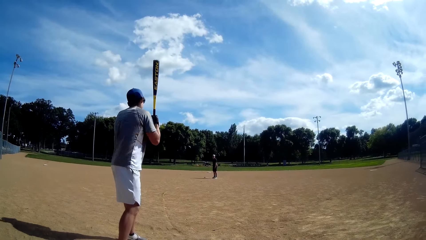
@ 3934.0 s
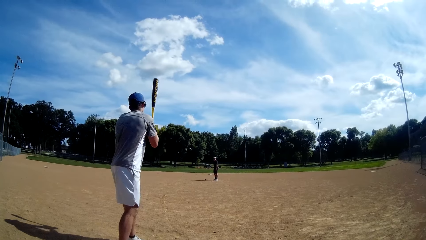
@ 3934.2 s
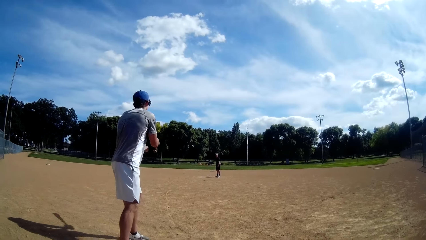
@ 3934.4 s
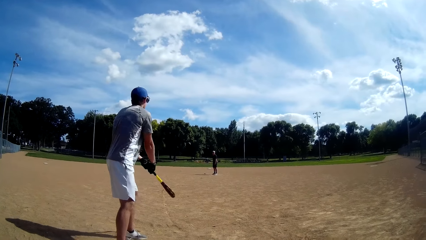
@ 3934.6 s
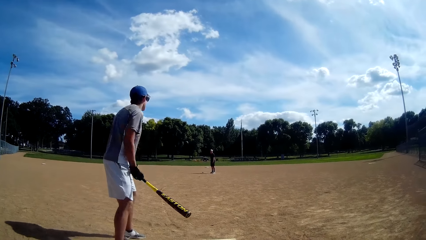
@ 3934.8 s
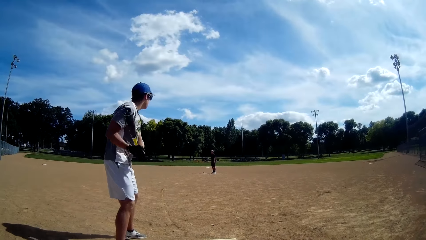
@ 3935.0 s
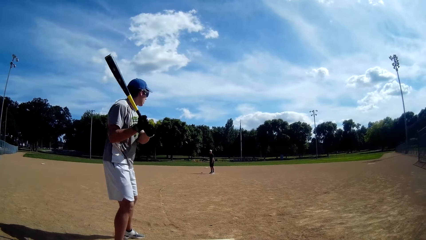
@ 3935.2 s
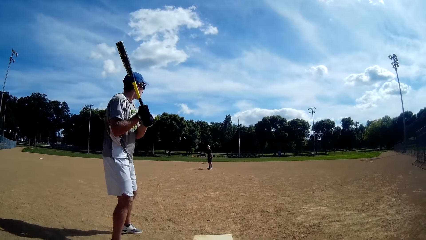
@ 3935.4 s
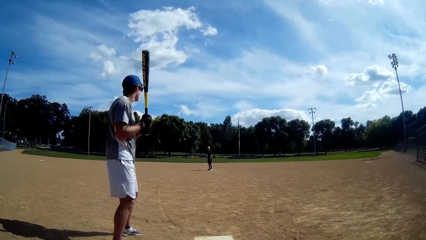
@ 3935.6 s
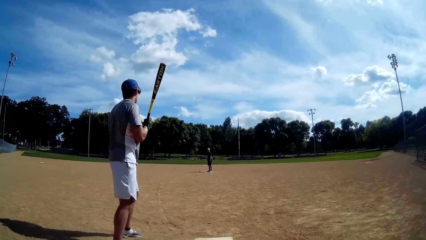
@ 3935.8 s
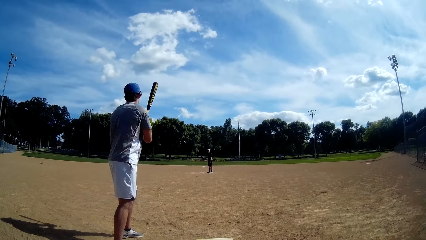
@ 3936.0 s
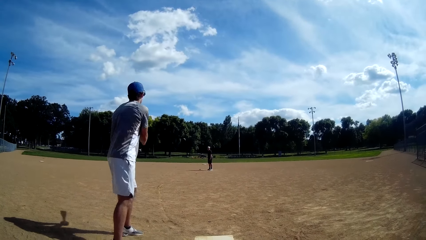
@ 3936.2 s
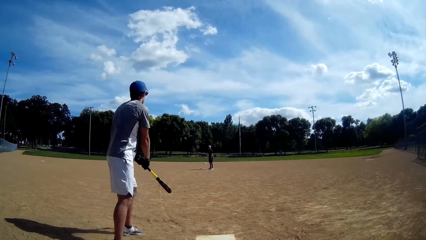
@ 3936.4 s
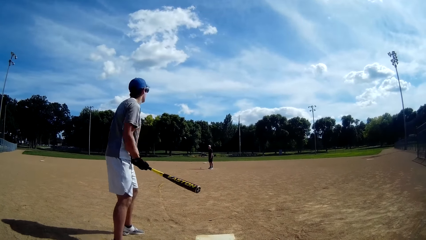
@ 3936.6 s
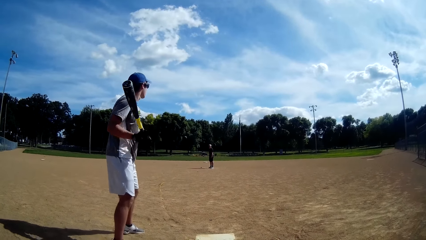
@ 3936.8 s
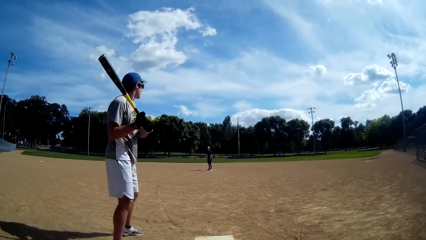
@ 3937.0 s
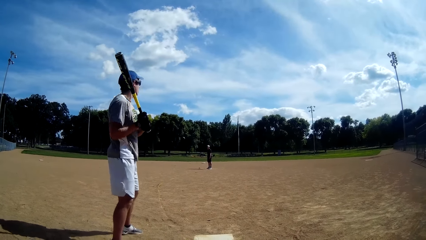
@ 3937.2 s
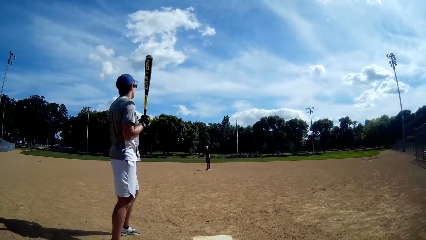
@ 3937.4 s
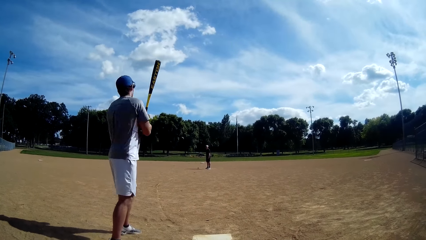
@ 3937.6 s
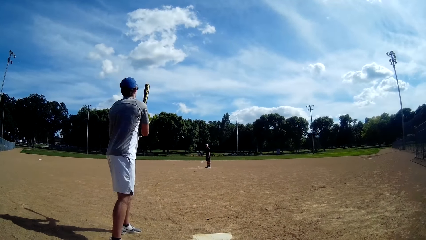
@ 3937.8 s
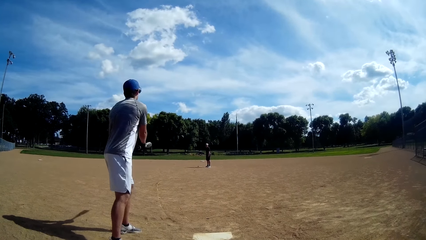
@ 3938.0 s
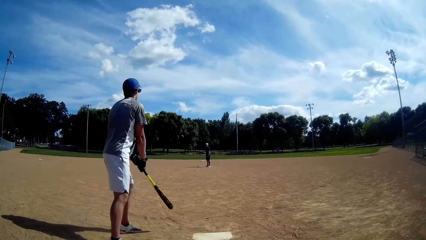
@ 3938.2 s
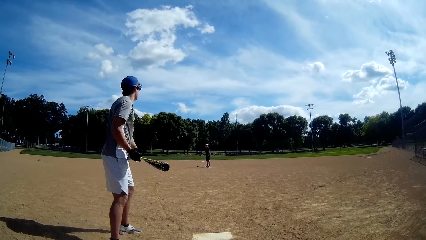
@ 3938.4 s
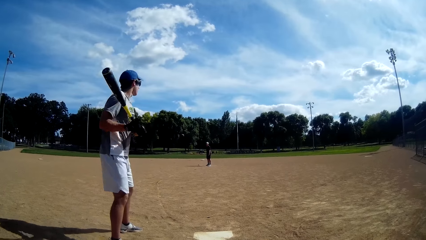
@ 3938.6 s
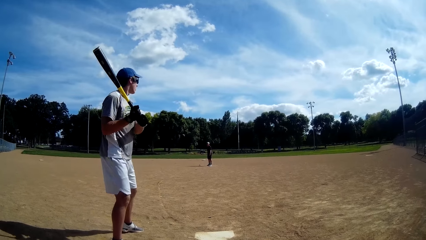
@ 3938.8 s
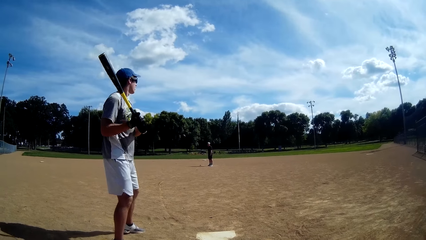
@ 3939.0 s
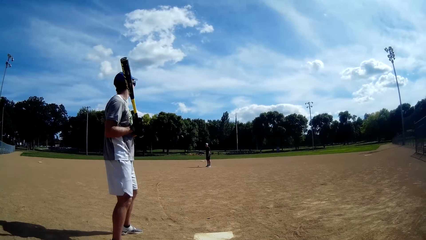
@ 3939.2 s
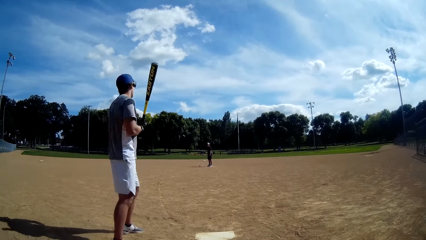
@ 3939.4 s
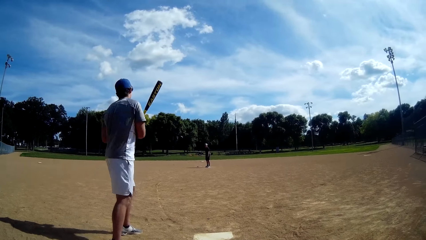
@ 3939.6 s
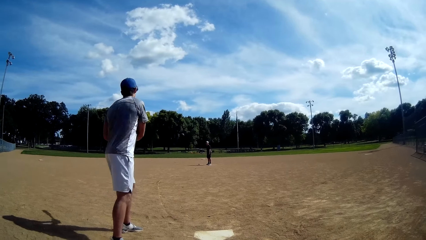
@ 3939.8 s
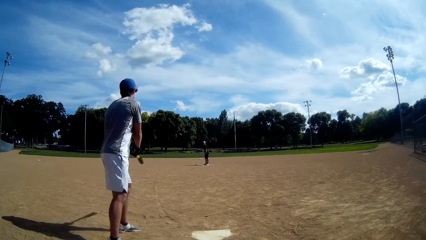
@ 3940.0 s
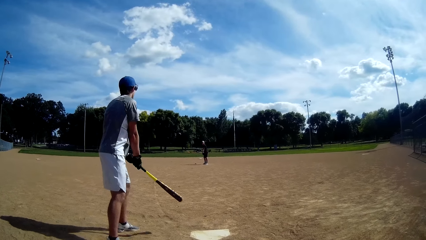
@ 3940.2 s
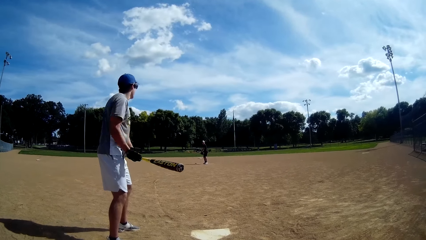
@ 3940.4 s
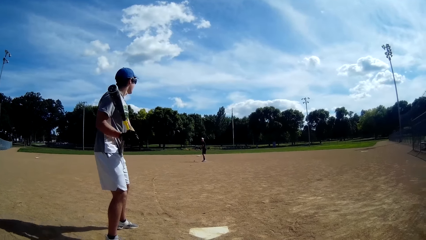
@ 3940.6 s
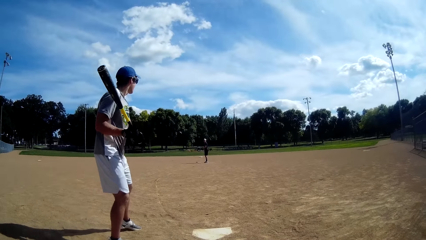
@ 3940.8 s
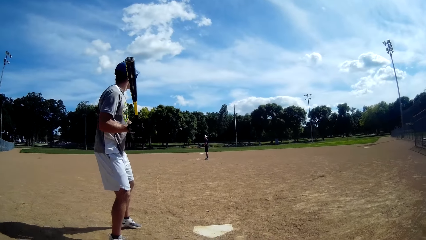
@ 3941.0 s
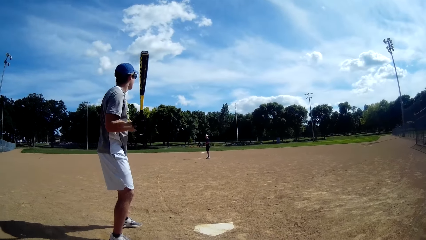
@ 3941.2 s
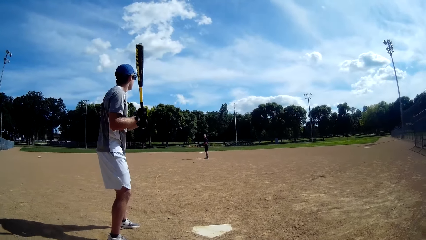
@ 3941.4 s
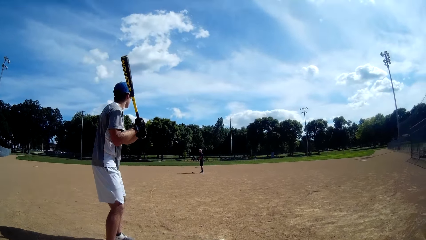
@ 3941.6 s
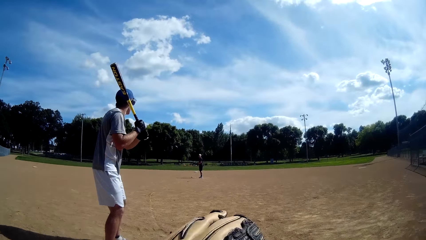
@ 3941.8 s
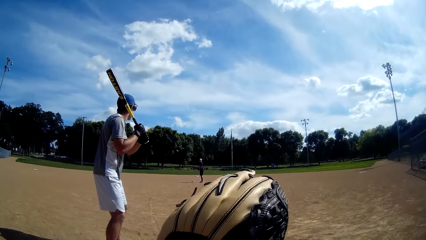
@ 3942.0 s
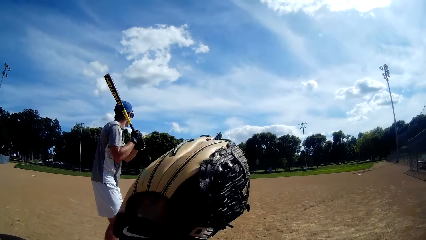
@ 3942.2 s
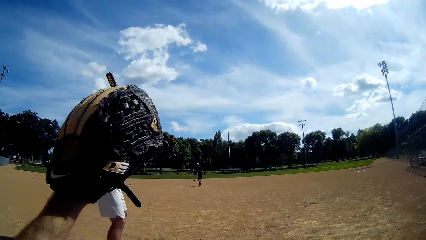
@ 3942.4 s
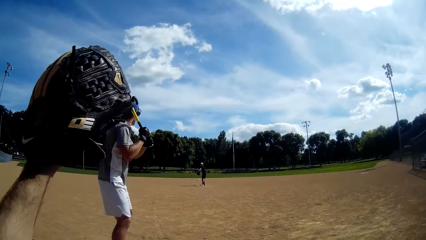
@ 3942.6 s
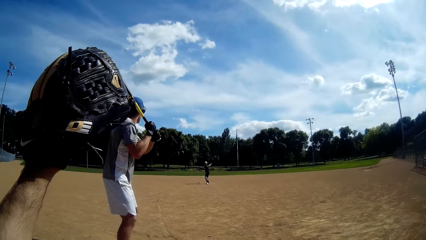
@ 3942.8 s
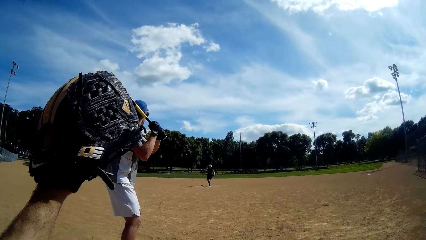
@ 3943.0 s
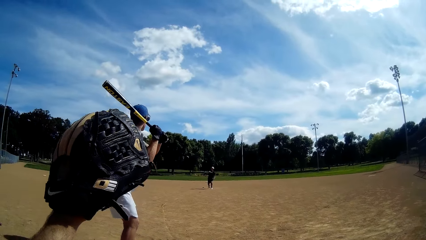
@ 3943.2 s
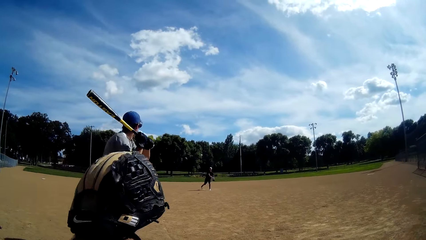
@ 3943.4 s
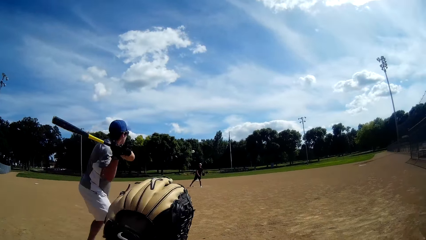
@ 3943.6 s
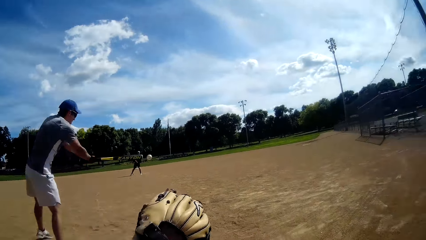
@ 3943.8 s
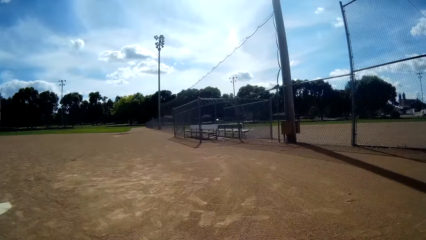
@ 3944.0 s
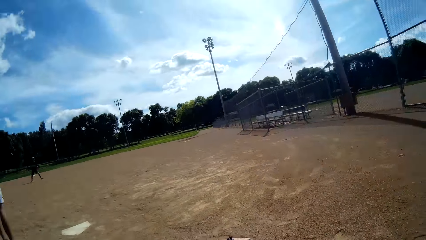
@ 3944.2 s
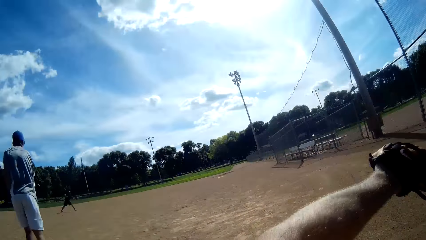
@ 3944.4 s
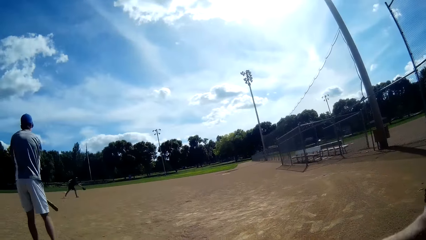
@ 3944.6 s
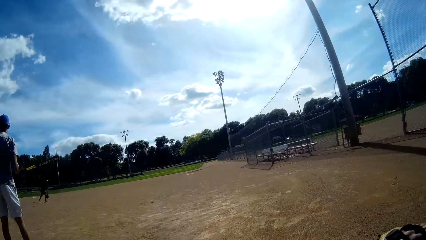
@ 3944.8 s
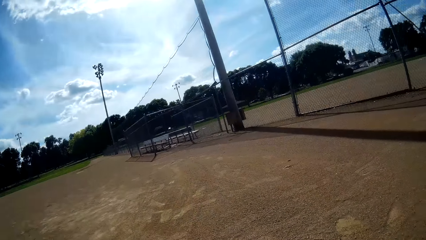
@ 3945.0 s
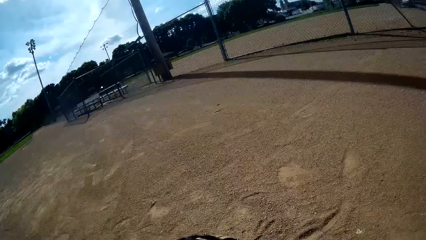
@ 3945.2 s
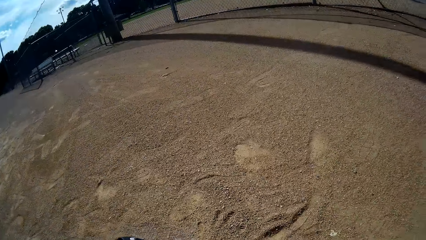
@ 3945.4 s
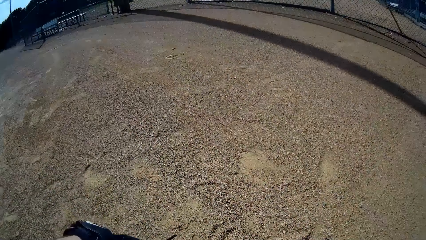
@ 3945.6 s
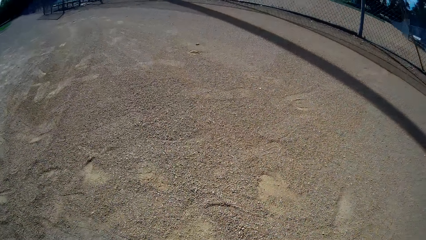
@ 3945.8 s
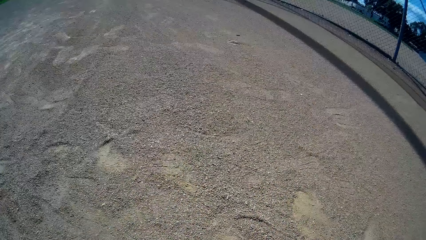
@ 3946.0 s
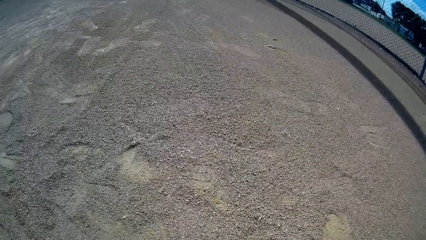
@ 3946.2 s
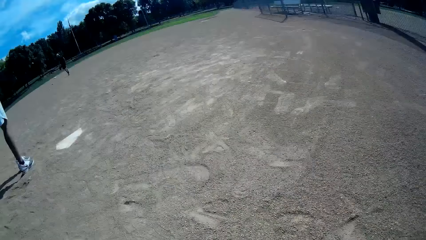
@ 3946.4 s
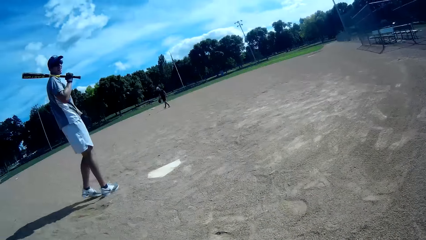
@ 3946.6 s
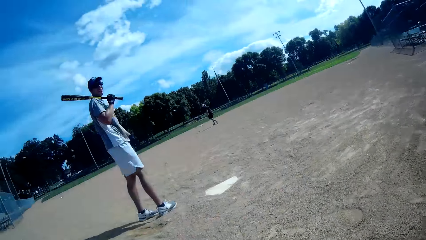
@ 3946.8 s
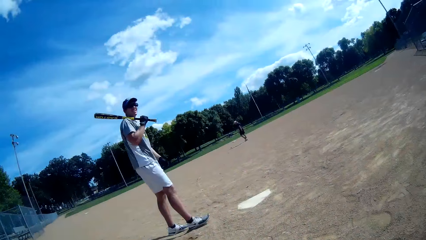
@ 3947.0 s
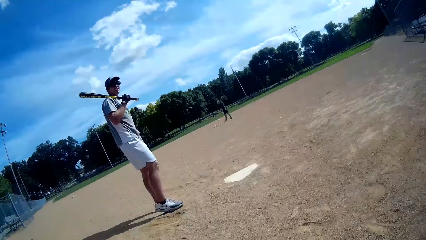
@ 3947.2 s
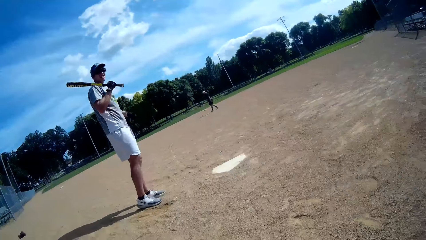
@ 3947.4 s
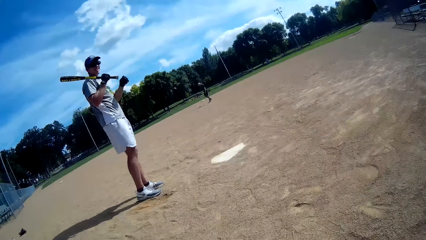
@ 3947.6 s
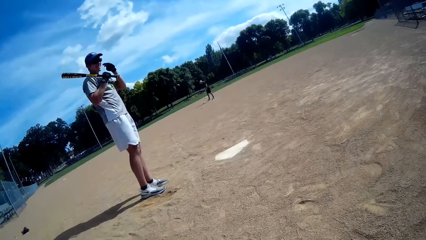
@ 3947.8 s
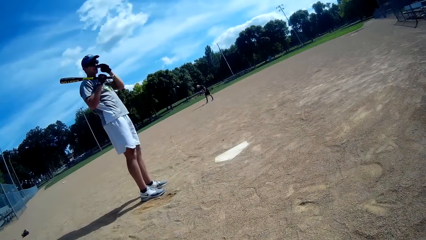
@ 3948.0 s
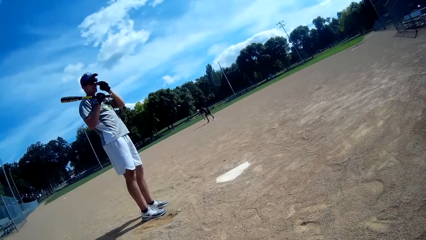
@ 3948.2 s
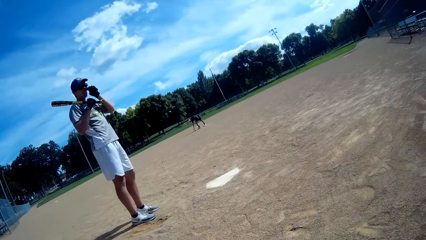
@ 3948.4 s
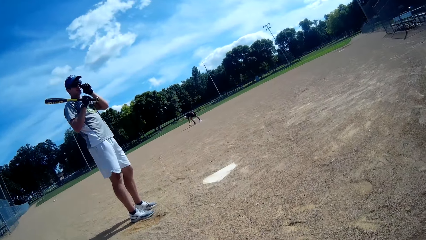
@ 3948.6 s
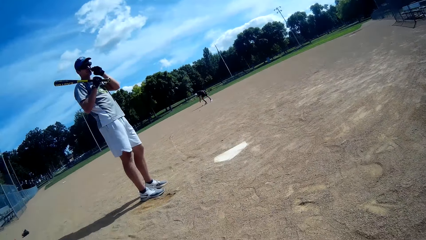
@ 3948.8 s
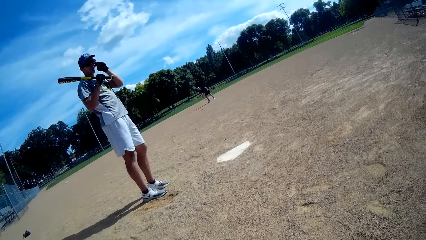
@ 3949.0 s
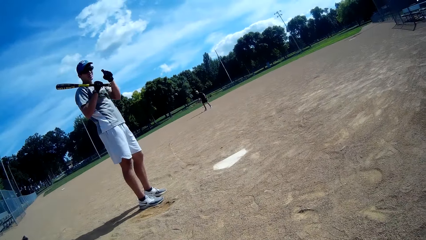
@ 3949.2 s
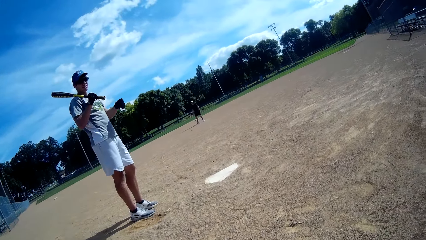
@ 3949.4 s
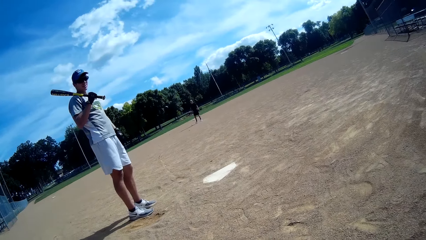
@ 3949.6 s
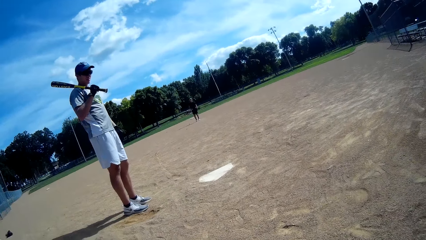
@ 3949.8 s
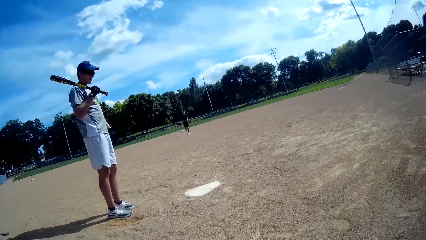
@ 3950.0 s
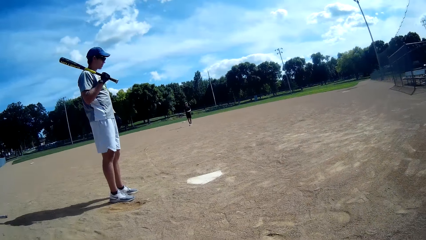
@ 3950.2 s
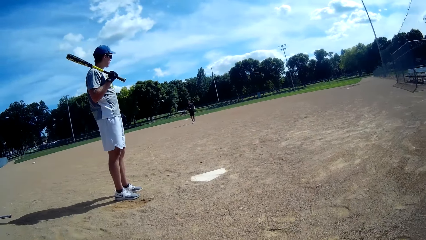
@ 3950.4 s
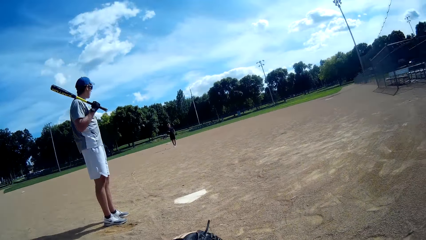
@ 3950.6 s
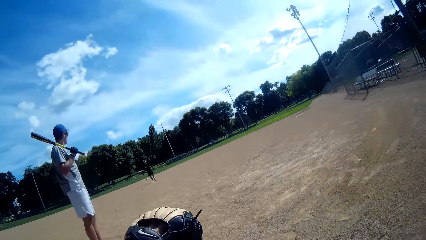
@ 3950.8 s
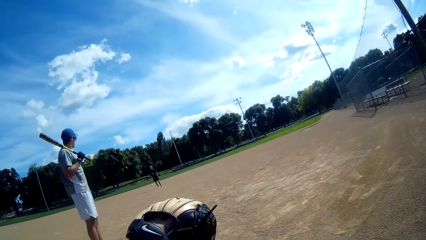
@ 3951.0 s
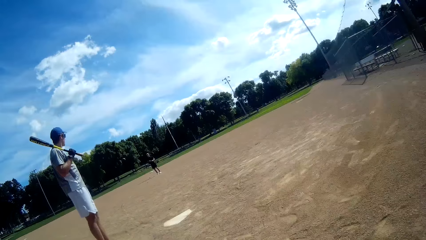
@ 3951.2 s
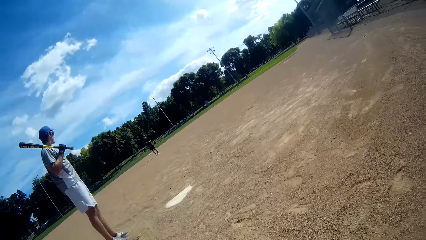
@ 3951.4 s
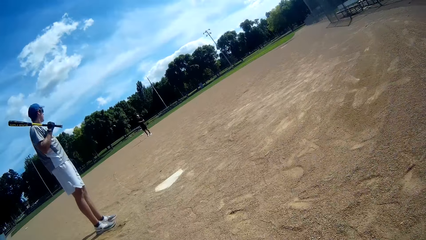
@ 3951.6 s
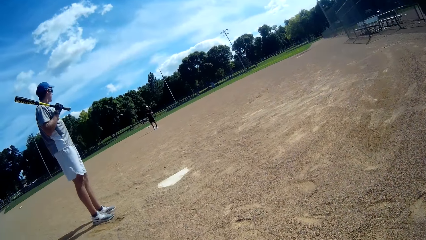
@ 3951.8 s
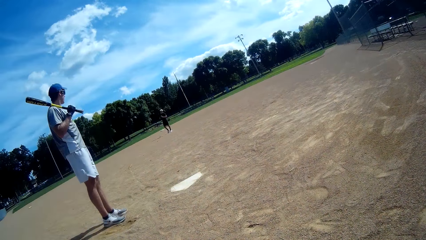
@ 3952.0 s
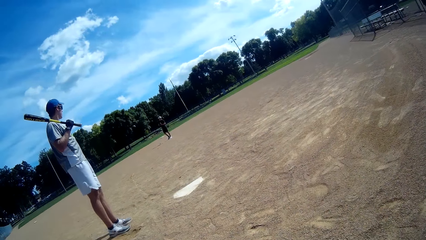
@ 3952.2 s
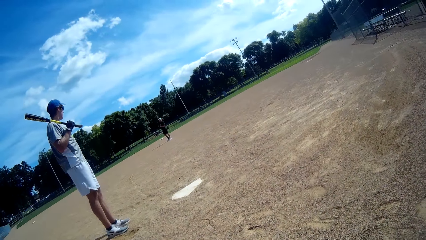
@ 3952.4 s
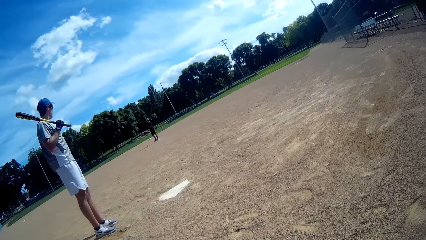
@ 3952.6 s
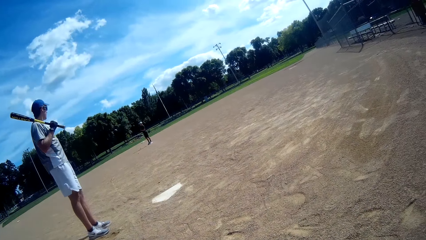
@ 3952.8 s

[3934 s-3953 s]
The camera wearer lifts his hand. A man throws the baseball to another man. The other man hits the baseball with the baseball bat. The camera wearer walks on the field. The first man picks a ball. The other man holds the baseball bat on his shoulder, holds his nose, and pulls his hand off the nose.
